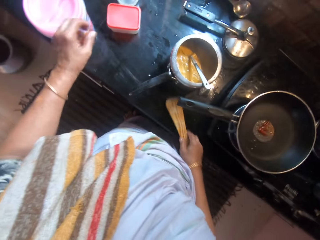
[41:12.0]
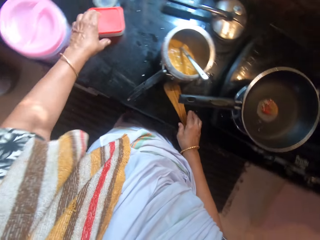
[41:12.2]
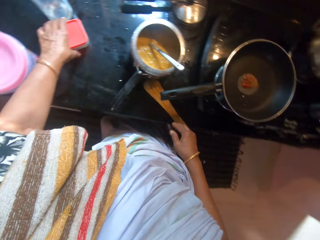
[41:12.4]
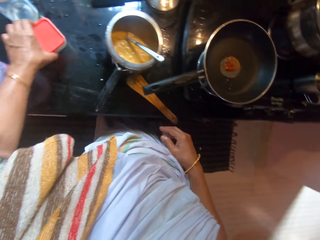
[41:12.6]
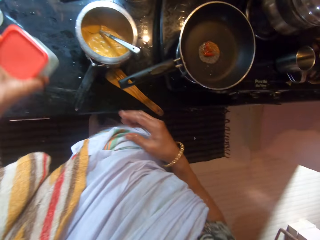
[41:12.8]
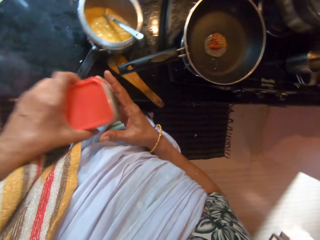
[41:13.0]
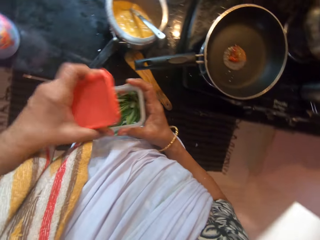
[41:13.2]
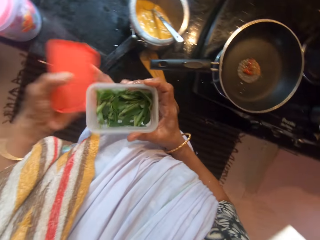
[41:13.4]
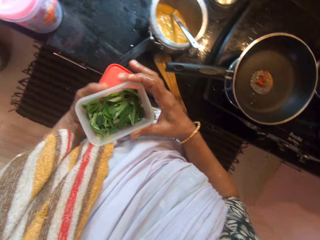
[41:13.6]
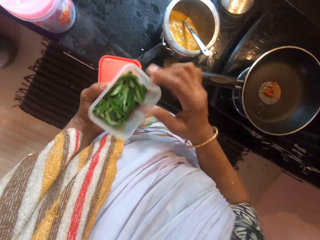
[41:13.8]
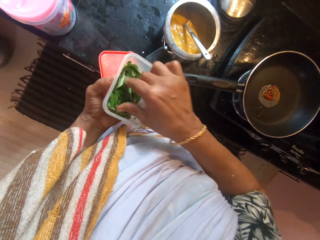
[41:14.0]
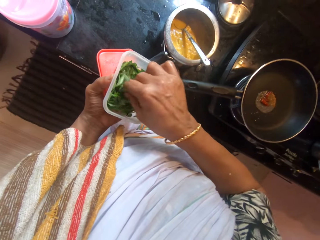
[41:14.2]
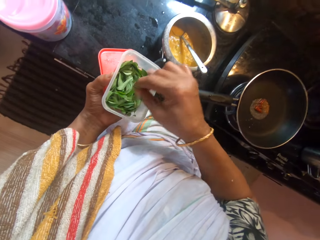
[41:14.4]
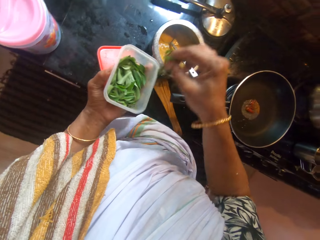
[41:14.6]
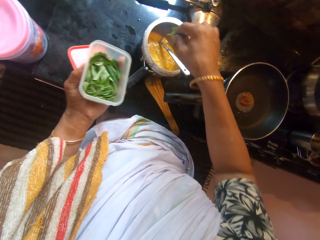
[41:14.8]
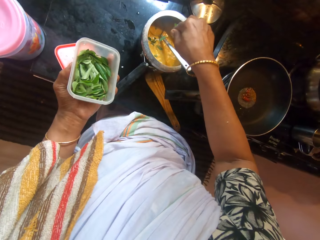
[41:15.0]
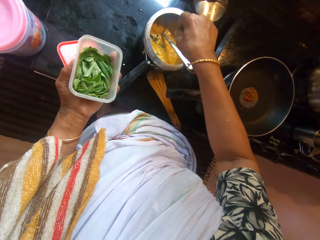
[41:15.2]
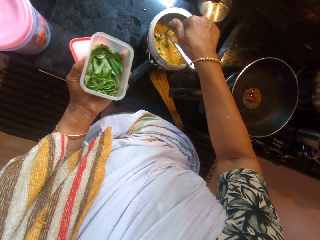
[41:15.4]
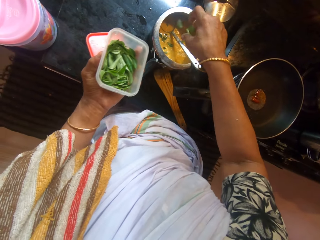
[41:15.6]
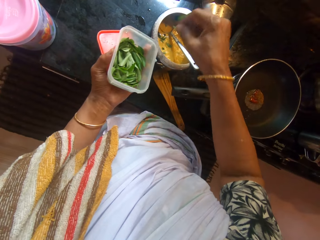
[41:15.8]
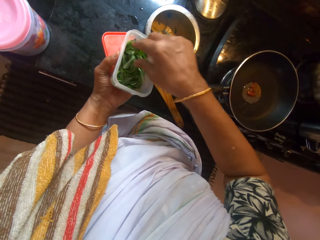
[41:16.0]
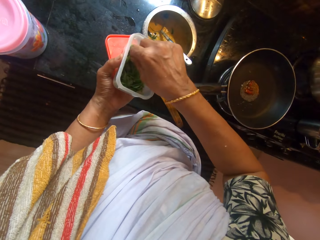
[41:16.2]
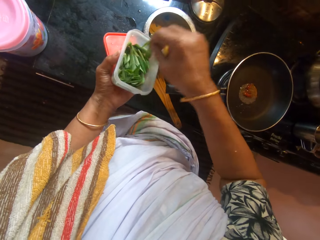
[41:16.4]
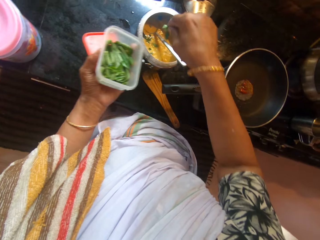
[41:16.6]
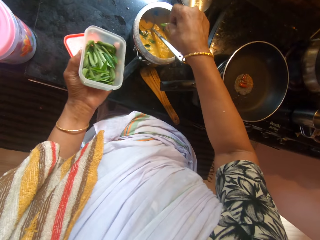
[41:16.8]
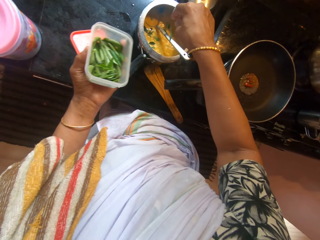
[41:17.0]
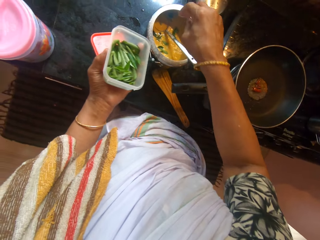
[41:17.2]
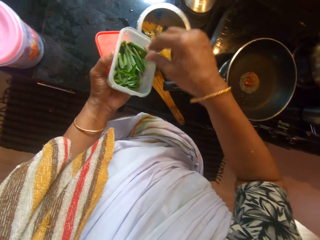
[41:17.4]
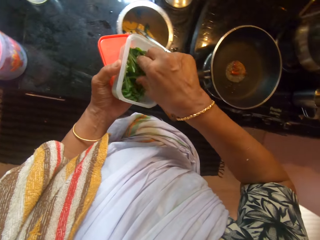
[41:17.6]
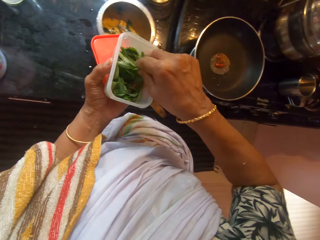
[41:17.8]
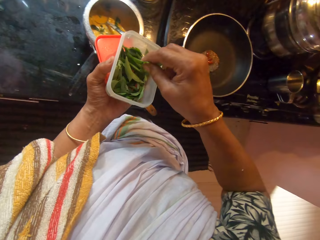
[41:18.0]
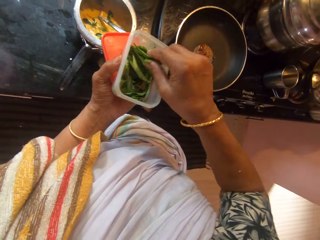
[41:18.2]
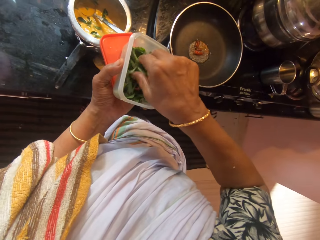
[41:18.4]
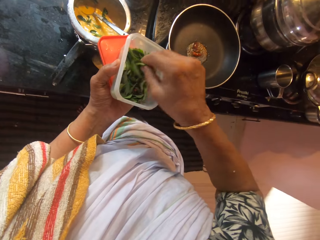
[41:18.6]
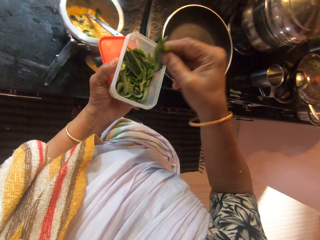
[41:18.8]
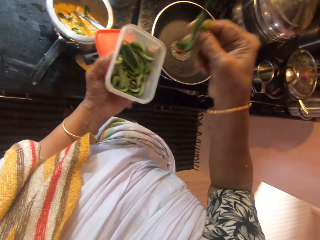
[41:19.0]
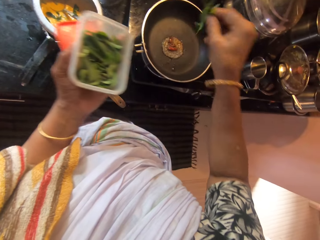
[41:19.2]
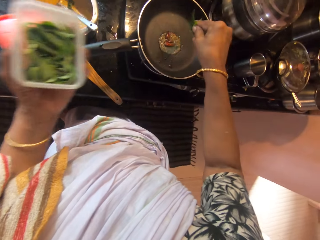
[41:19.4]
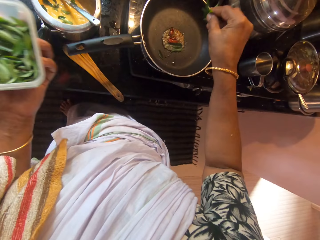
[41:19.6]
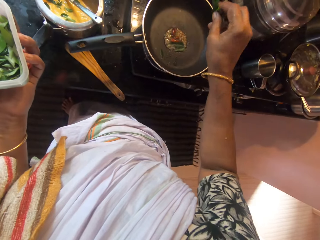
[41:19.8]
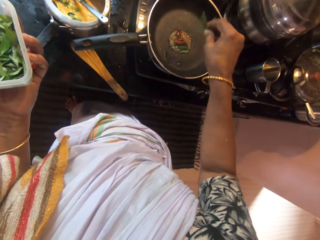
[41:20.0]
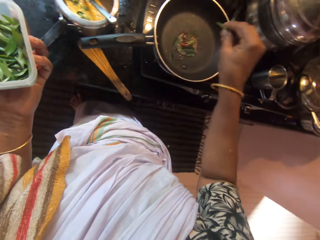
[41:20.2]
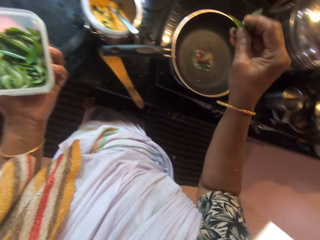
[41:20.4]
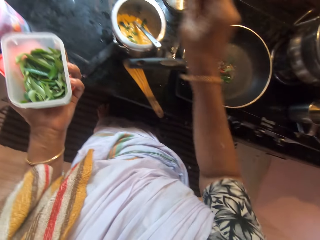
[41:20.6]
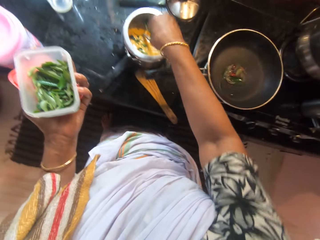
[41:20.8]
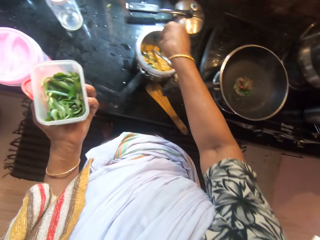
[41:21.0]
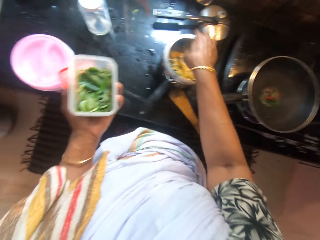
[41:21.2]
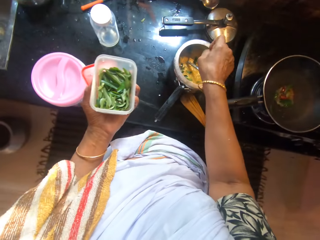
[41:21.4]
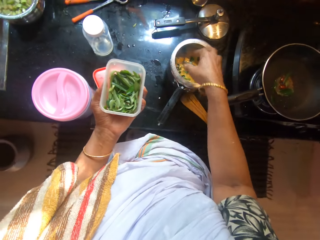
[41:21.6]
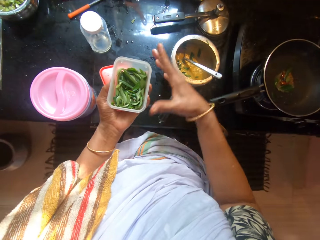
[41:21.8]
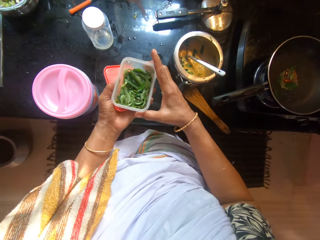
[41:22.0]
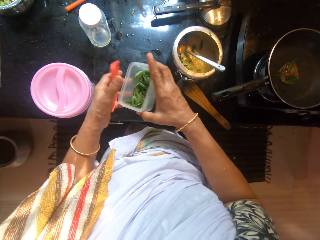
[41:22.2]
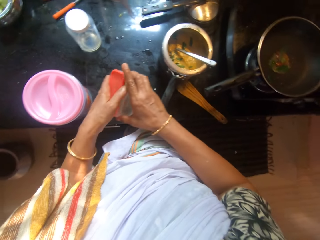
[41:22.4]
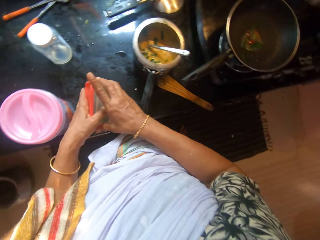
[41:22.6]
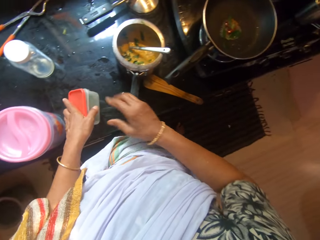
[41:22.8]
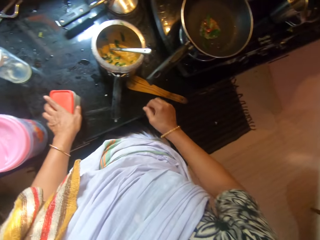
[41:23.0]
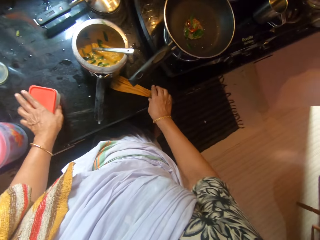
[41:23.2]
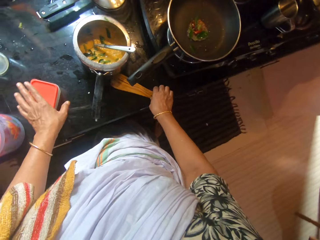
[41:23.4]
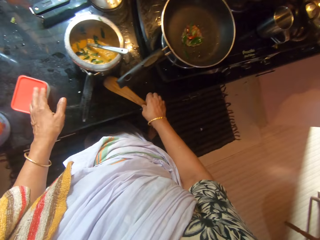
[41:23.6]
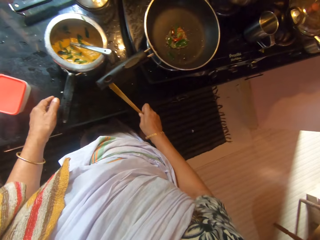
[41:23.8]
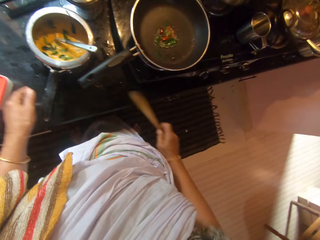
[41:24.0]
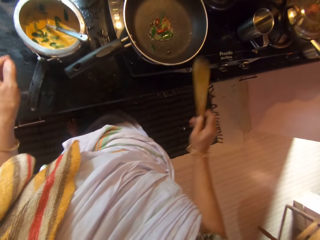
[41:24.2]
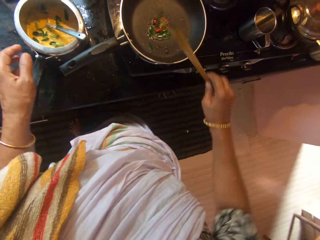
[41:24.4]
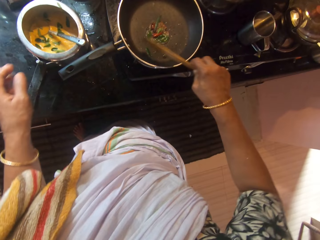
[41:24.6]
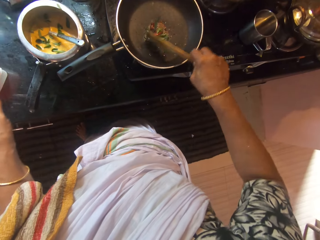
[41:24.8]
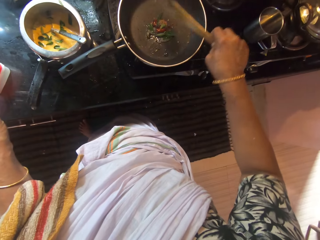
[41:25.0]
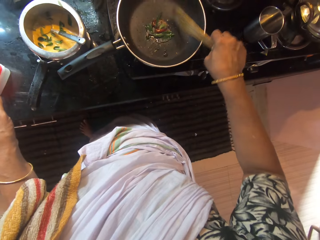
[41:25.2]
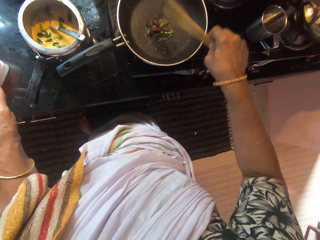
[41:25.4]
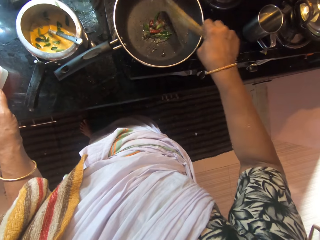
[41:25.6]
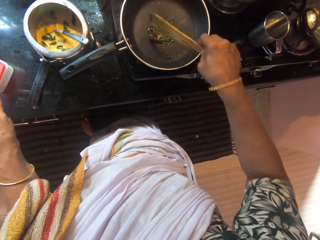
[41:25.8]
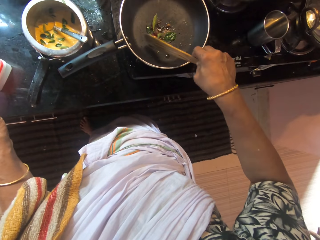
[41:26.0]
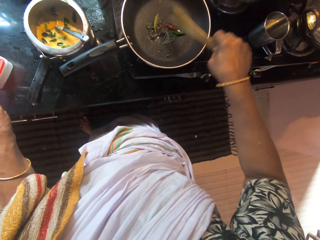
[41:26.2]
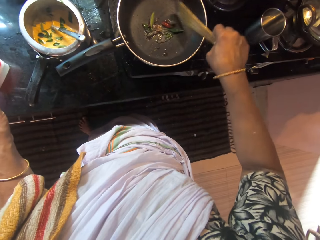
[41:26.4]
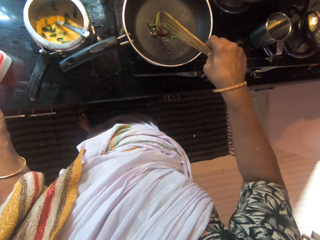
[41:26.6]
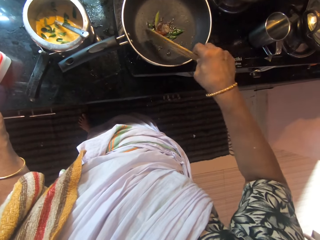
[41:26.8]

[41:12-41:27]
The camera wearer drops the spatula in her right hand on the slab. She carries a plastic from the slab with her left hand. She holds the plastic with her hands. She opens the lid on the plastic with her left hand. She passes the plastic from her right hand to her left hand. She picks bay leaves from the plastic in her left hand with her right hand. She sprinkles the bay leaves in her right hand into a pot of meal on the slab. She picks bay leaves from the plastic in her left hand with her right hand. She sprinkles the bay leaves in her right hand into the pot of meal on the slab. She picks bay leaves from the plastic in her left hand with her right hand. She sprinkles the bay leaves in her right hand into the frying pan on the cooker. She sprinkles the bay leaves in her right hand into the pot of meal on the slab. She passes the plastic from her left hand to her right hand. She covers the lid on top of the plastic with her left hand. She drops the plastic in her left hand on the slab. She picks the spatula from the slab with her right hand. She stirs the meal in the frying pan on the cooker with the spatula in her right hand.

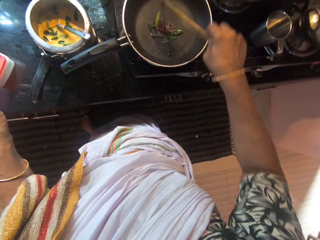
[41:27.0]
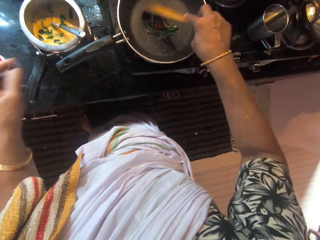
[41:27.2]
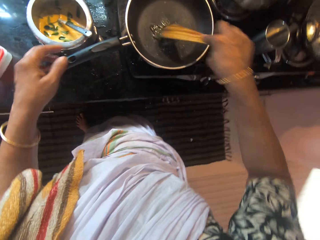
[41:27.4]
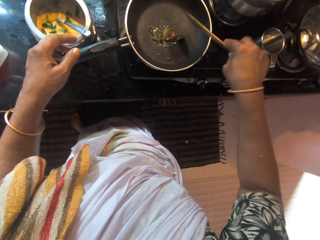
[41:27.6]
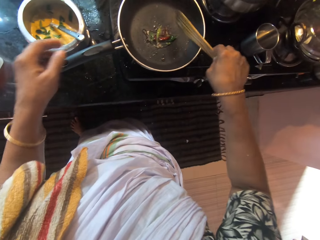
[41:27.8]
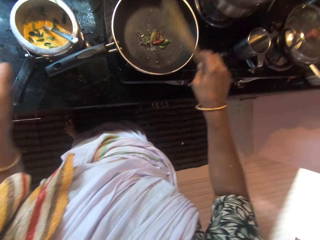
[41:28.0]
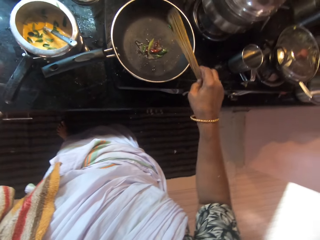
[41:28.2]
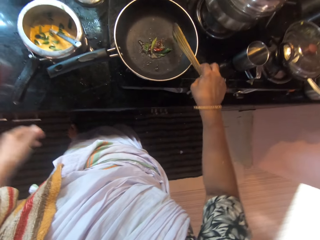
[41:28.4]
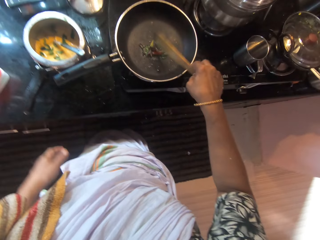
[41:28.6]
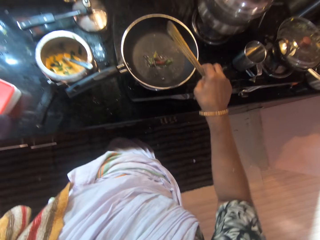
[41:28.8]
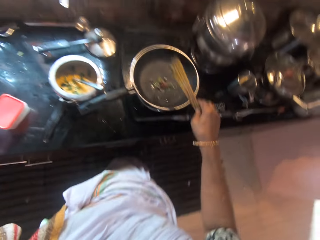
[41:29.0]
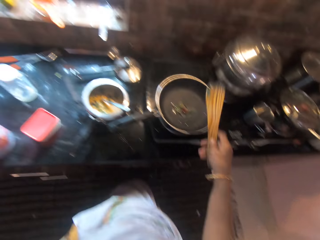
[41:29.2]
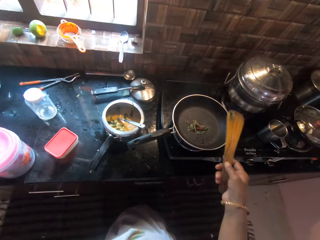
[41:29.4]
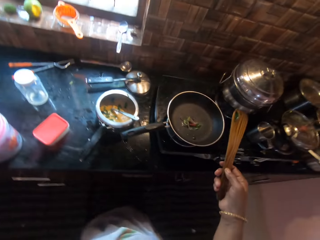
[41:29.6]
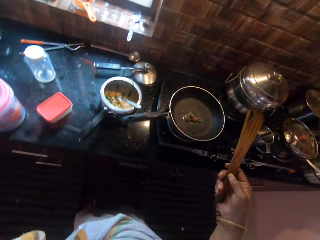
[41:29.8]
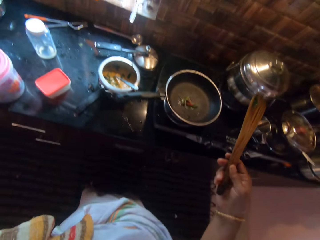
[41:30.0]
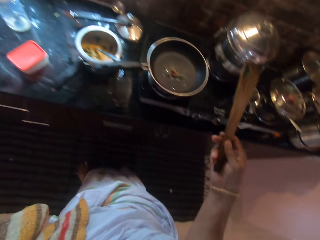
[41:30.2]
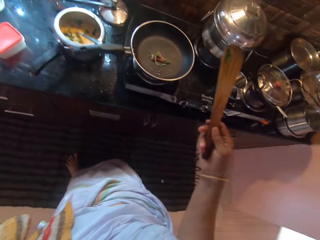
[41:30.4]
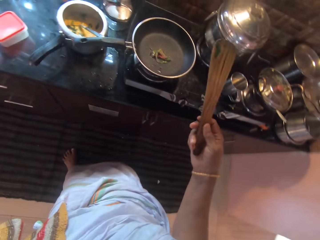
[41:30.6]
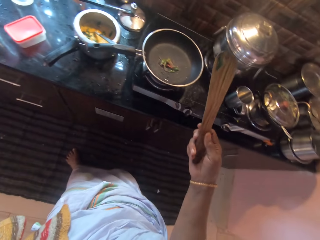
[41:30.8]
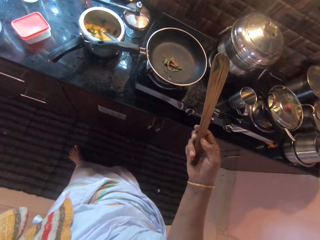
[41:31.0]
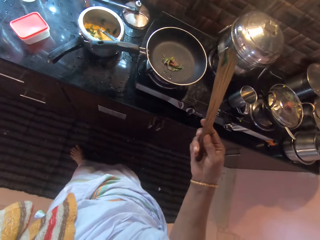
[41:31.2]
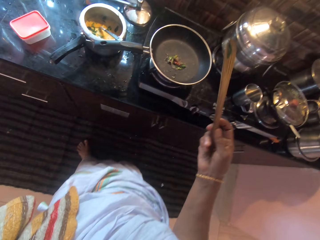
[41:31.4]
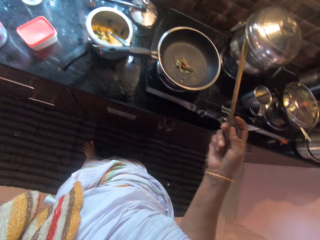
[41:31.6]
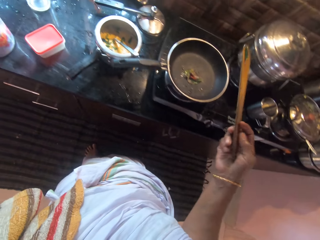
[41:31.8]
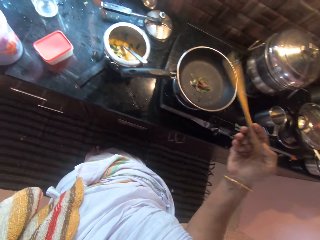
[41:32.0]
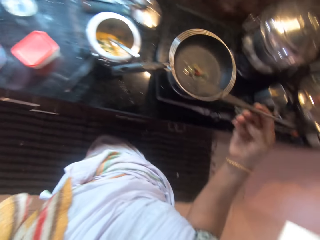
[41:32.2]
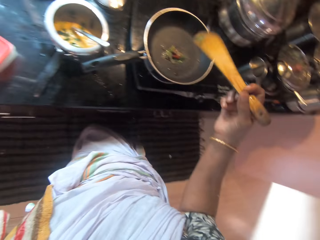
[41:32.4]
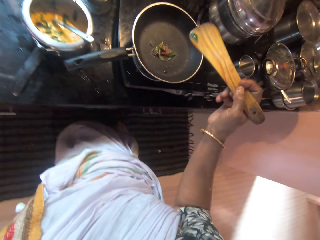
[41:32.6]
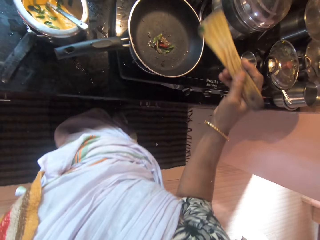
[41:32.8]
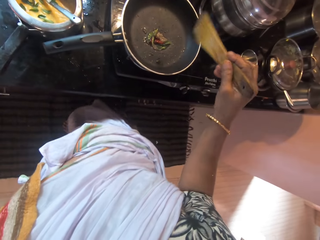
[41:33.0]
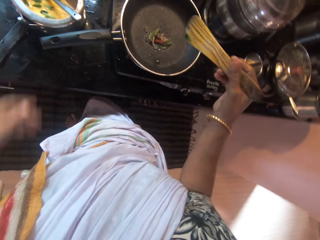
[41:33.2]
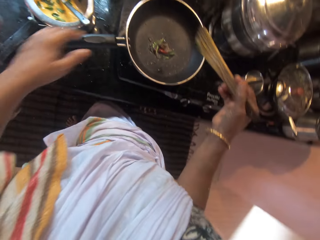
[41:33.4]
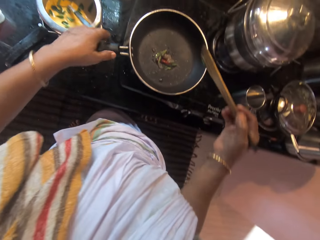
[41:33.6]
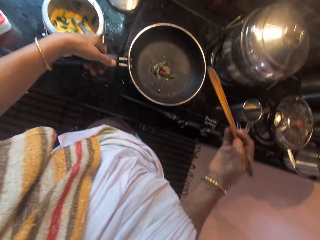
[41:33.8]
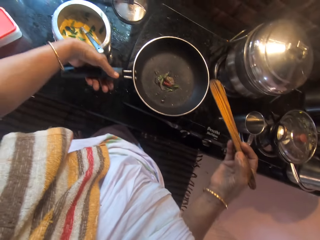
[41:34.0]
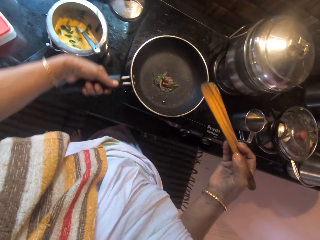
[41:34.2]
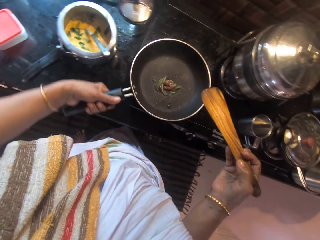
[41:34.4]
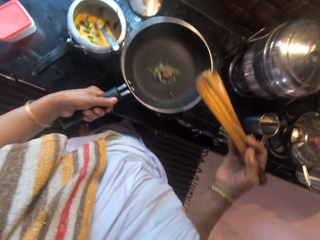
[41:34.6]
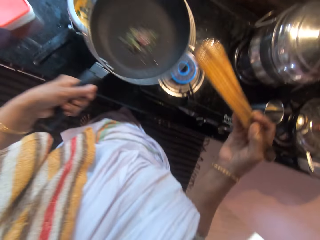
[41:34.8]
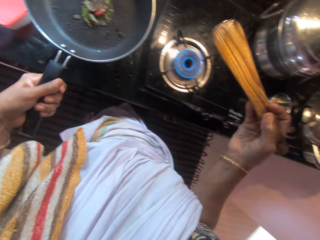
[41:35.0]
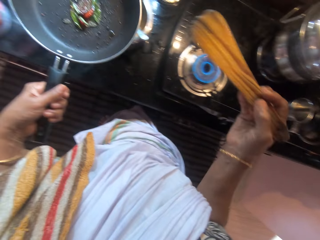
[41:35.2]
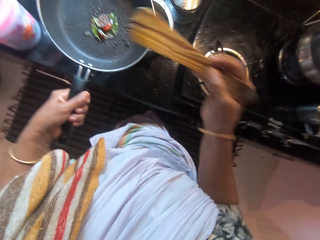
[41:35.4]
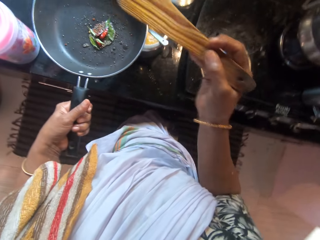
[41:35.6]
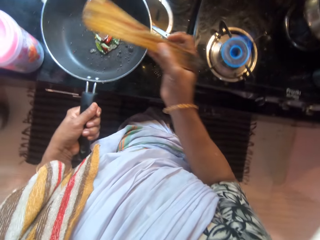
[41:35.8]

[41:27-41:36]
The camera wearer holds the spatula or cooking stick in her right hand. She stretches the cooking stick and adjusts the cooking stick. She carries the frying pan from the cooker with her left hand.
